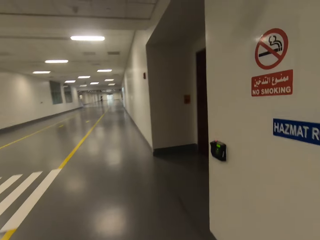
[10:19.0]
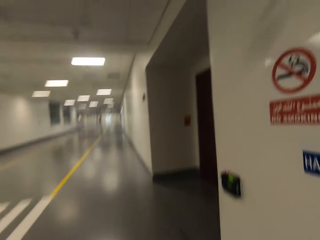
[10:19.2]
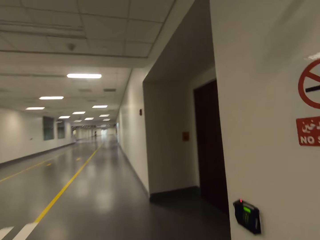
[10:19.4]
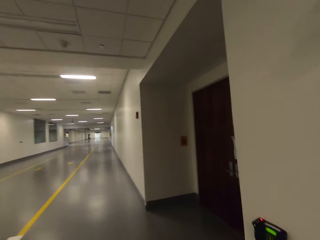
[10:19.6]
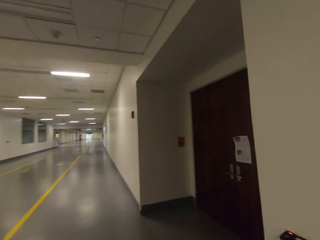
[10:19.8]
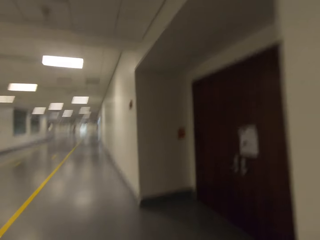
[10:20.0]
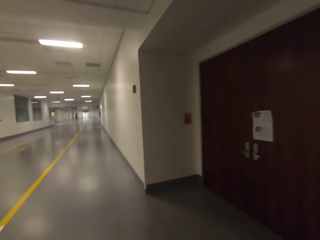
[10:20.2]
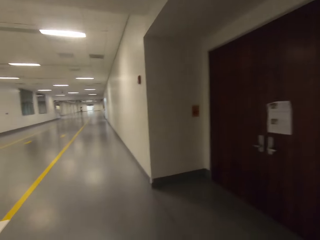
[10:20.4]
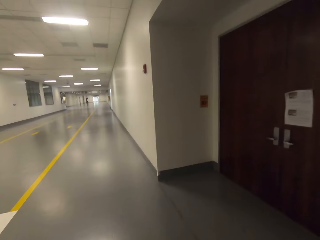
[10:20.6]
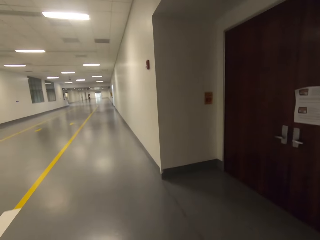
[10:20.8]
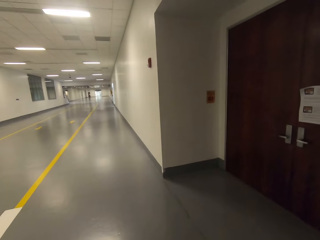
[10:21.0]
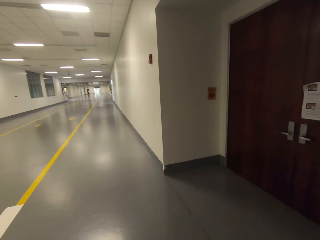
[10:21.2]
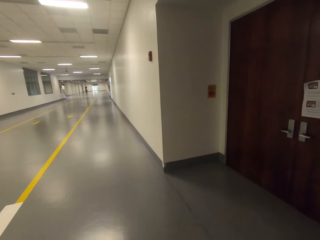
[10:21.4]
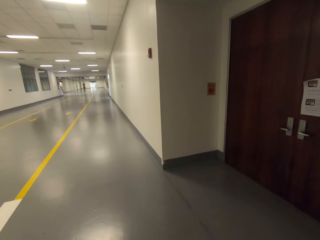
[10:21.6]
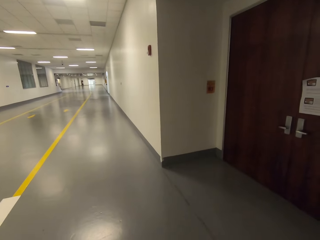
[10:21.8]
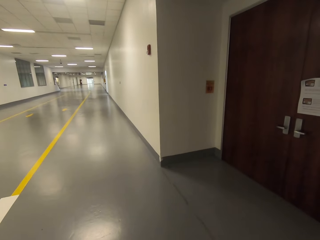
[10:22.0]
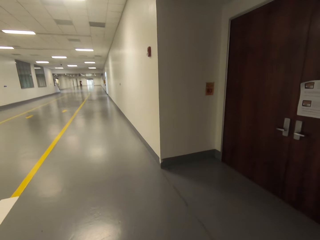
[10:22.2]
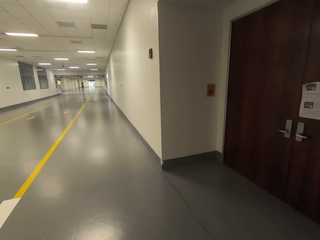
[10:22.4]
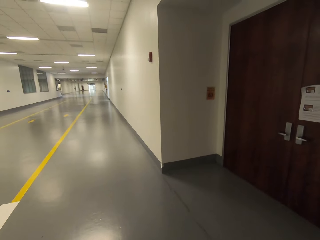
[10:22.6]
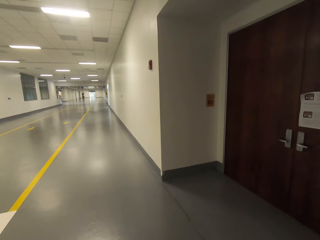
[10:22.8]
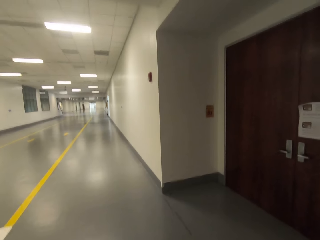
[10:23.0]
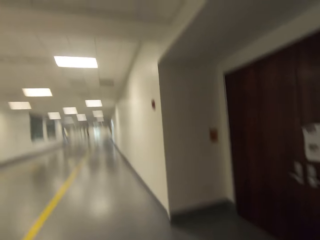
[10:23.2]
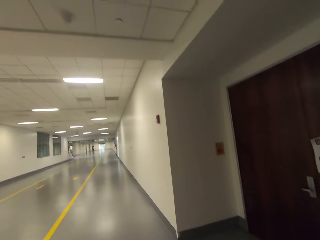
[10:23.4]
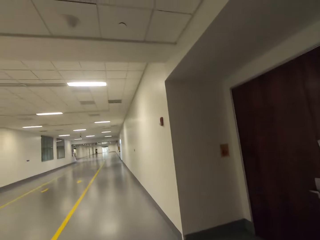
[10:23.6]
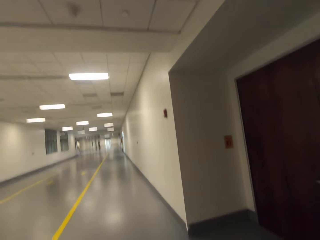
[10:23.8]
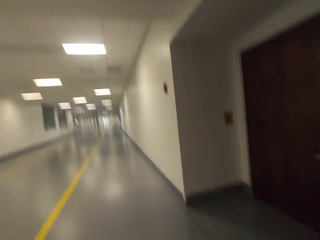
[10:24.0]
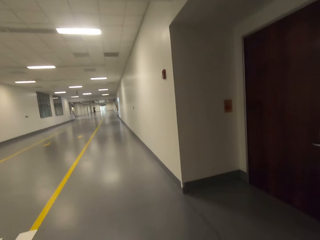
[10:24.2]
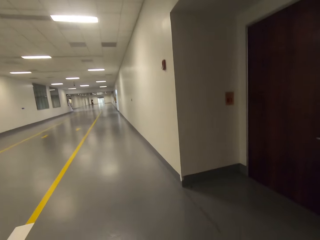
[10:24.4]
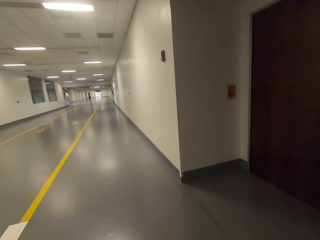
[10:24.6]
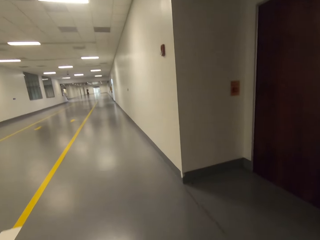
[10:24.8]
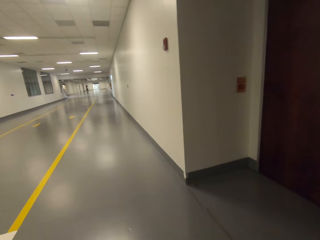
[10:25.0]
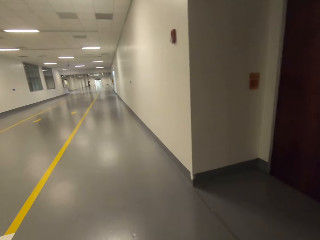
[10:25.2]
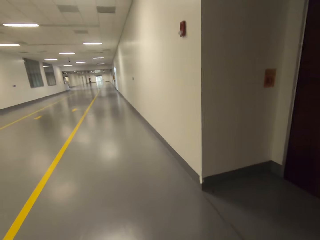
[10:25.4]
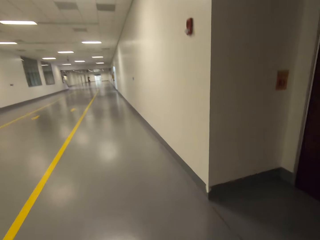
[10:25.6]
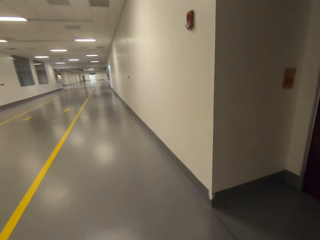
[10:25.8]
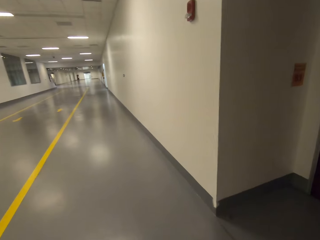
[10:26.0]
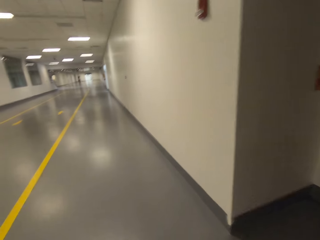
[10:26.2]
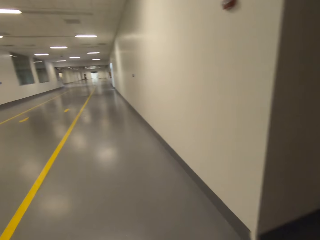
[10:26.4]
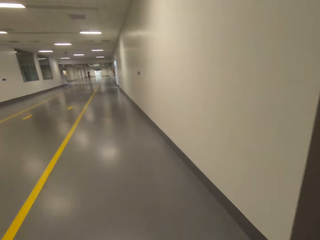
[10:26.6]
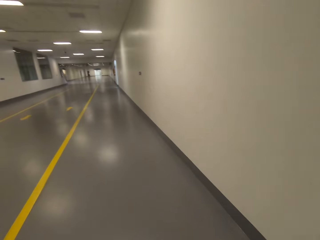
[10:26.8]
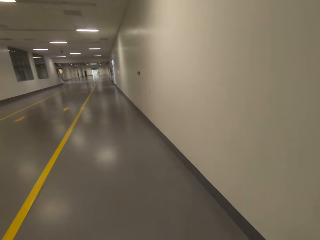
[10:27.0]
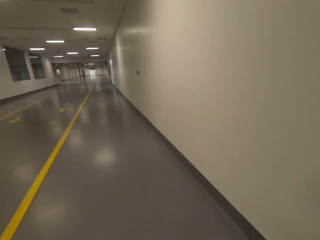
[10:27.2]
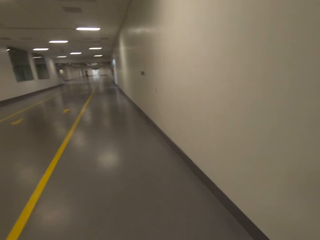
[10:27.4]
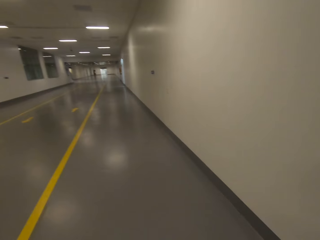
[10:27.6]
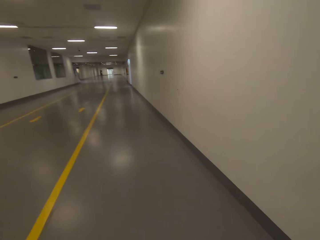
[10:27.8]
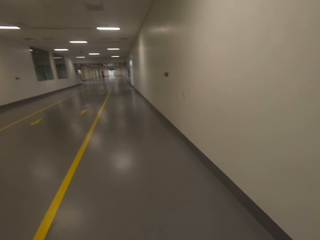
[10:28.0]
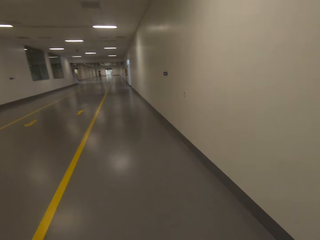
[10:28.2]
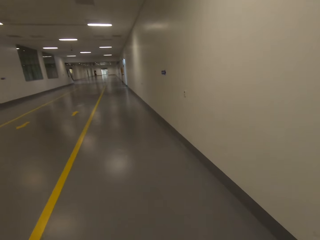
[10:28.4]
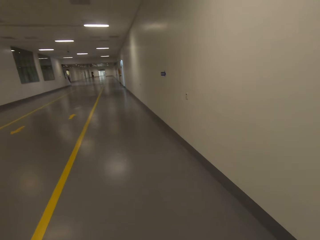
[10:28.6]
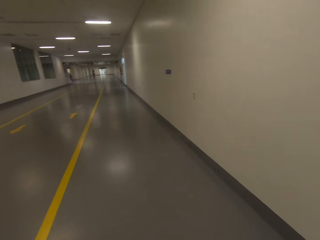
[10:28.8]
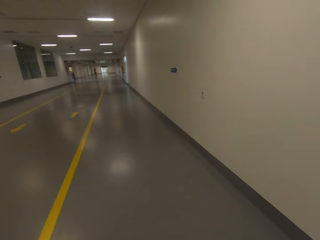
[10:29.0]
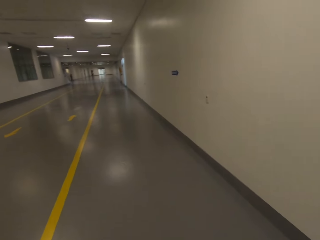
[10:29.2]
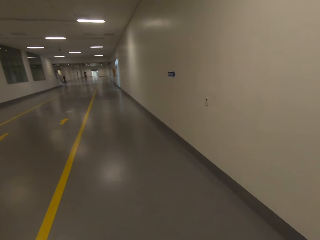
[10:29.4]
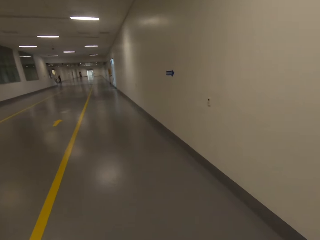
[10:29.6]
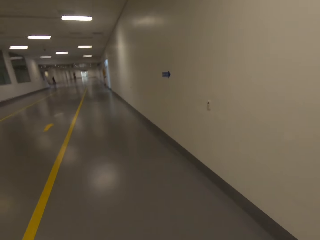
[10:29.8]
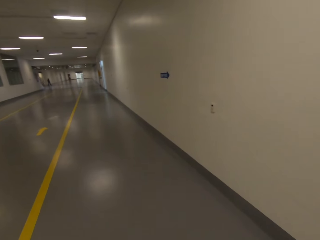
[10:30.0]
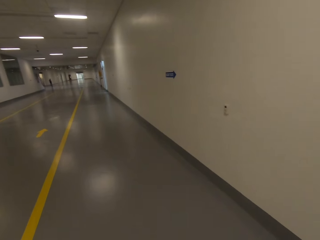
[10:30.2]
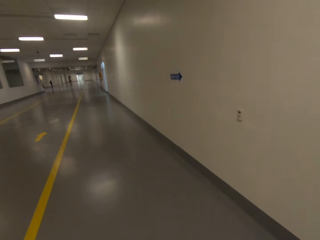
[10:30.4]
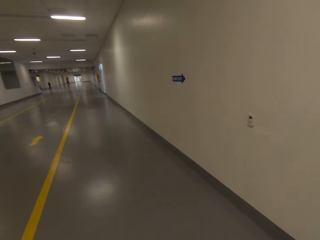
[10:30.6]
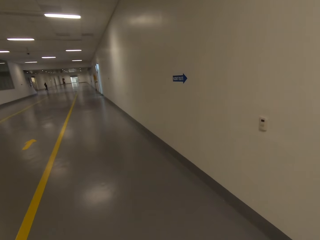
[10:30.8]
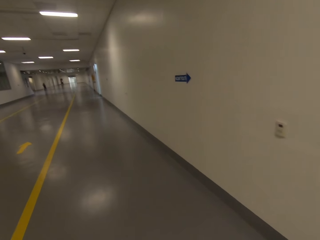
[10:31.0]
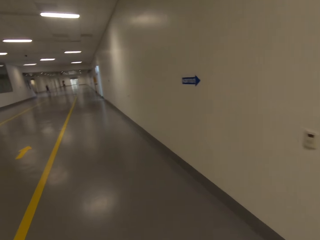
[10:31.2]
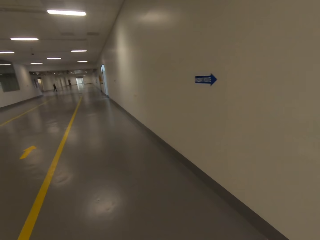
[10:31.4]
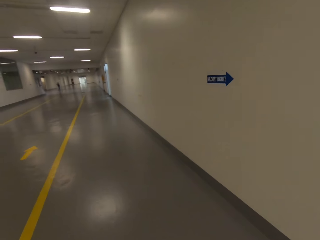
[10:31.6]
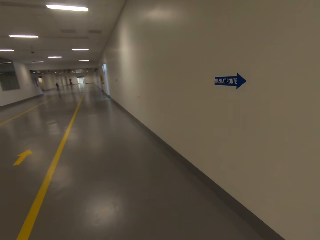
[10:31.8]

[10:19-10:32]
The camera wearer stands. They walk around the whole way.

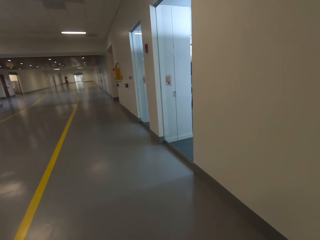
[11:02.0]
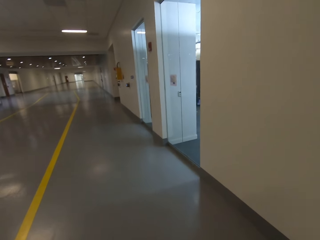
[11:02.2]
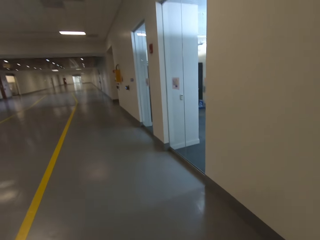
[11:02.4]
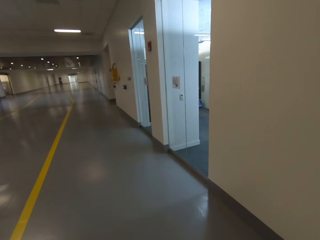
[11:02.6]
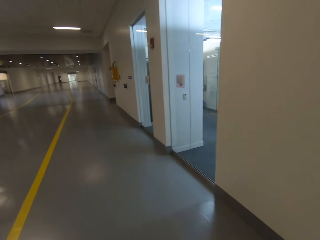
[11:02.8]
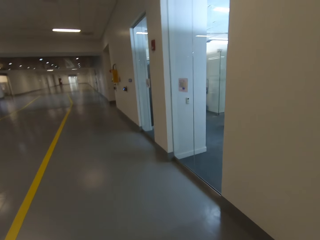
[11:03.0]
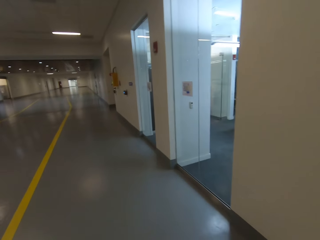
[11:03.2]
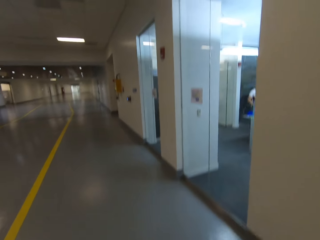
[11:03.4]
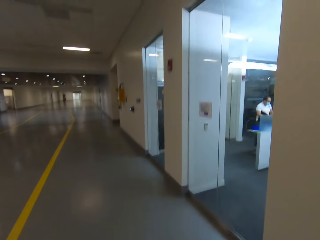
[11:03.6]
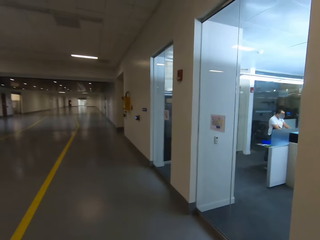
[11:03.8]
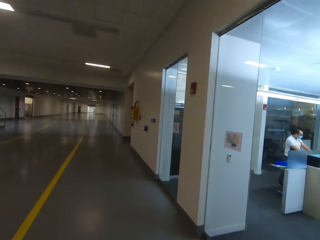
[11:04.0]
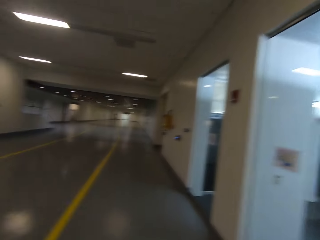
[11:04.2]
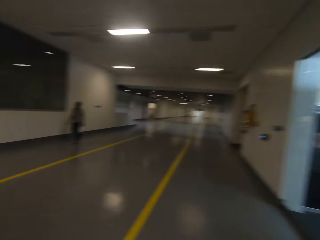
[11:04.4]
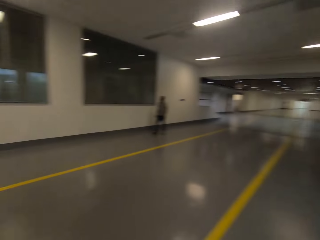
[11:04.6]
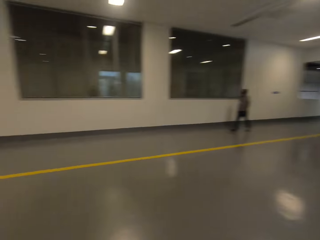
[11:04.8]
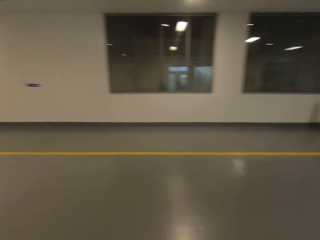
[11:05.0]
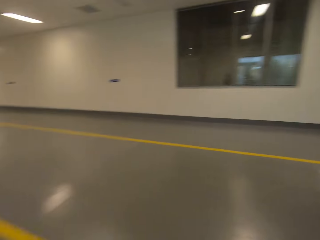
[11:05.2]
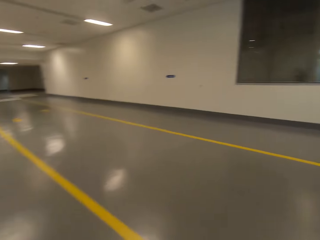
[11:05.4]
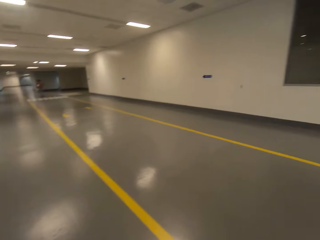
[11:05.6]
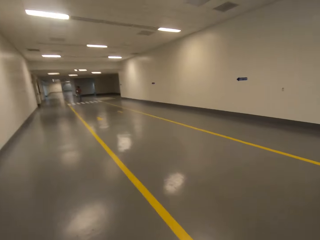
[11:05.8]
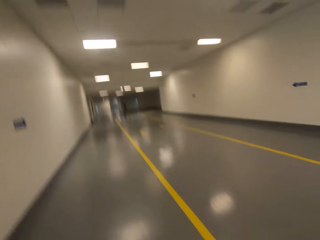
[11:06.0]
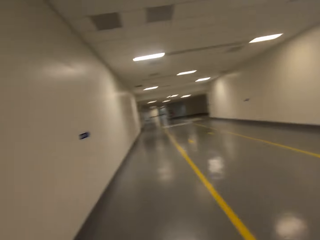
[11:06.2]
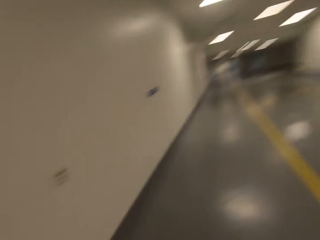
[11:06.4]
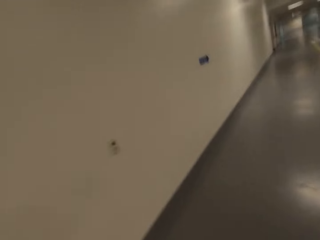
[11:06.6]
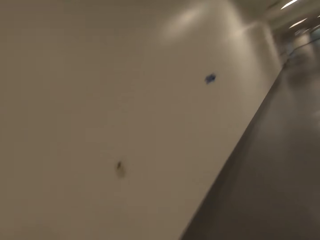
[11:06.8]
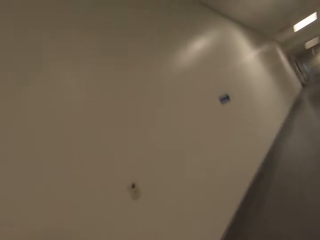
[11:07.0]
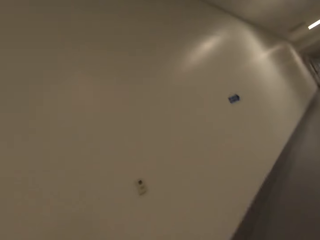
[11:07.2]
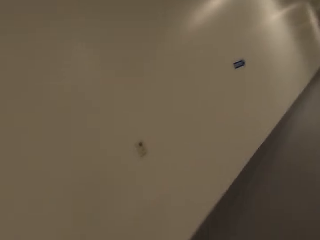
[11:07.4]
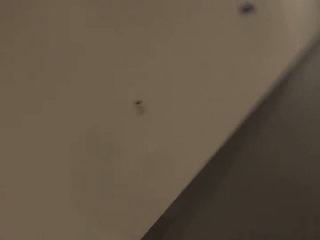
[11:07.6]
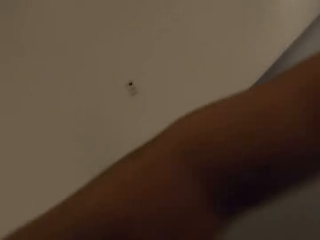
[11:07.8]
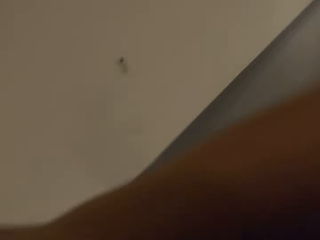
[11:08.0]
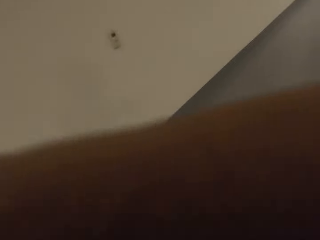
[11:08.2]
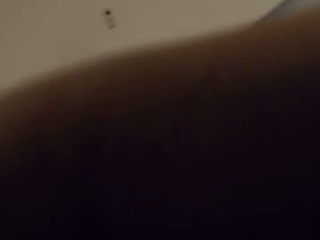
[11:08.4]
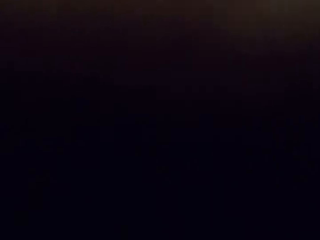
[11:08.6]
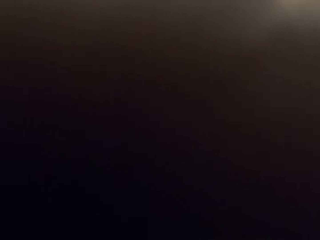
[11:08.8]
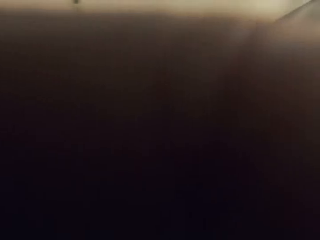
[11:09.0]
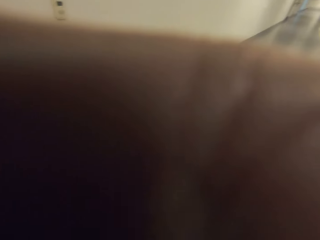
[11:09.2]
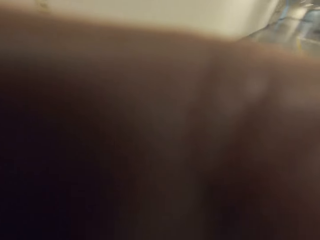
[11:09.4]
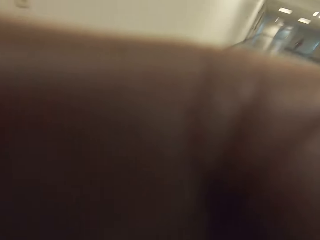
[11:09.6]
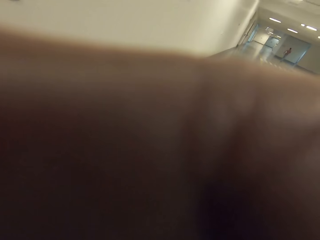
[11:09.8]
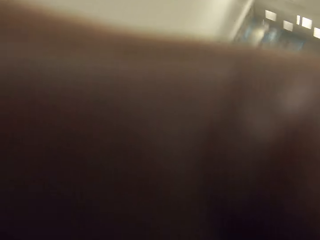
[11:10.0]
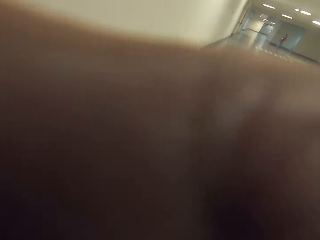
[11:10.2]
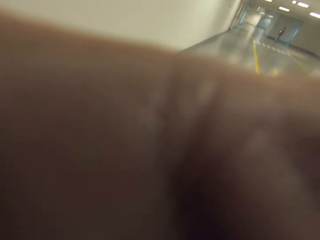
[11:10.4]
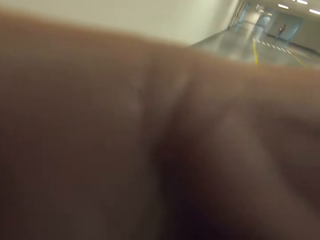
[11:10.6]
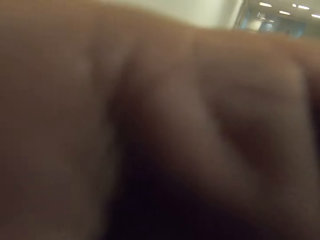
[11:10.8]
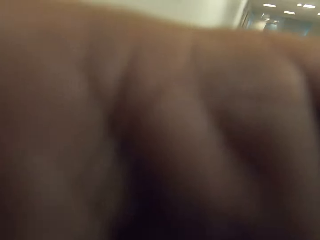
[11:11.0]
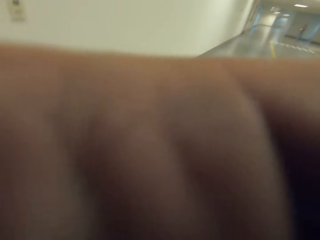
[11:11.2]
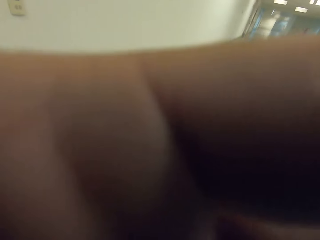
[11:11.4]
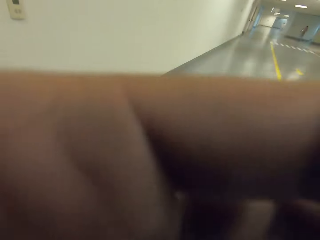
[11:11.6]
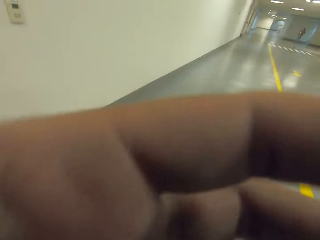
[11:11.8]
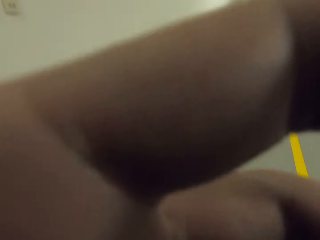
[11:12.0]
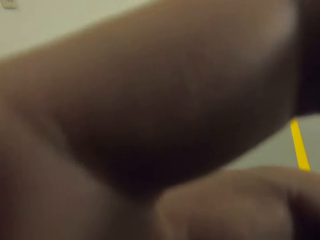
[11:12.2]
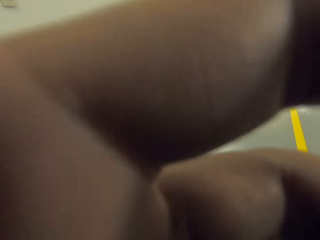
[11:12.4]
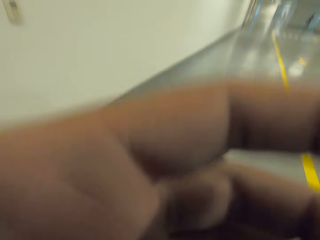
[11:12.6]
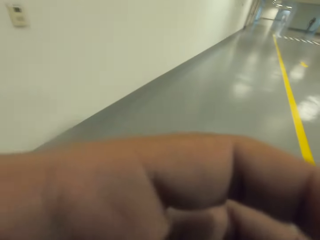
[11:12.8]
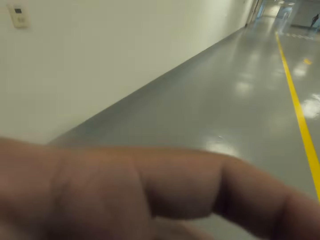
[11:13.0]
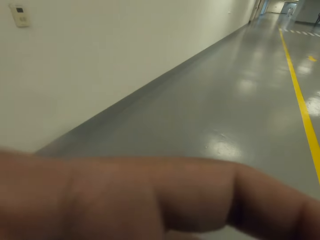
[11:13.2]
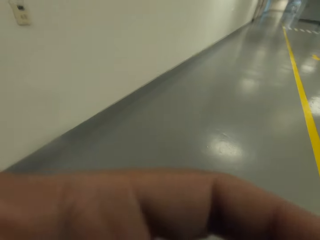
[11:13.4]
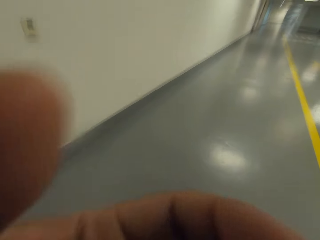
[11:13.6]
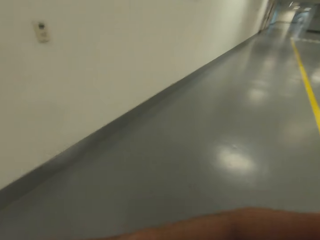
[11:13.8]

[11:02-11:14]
A man stands. The camera wearer turns around. They touch the camera. They adjust the camera.
